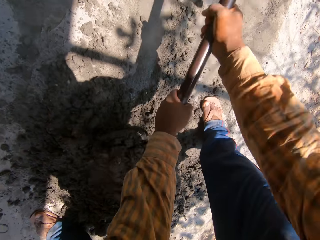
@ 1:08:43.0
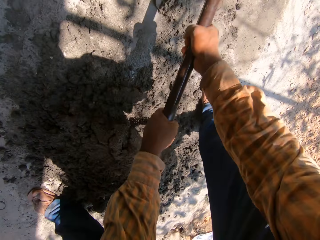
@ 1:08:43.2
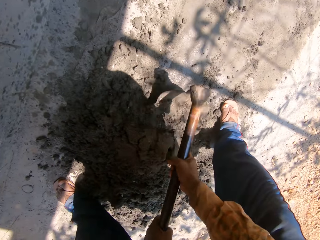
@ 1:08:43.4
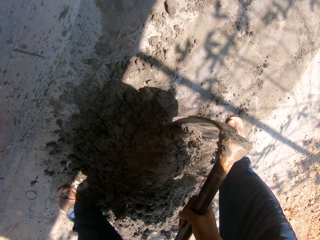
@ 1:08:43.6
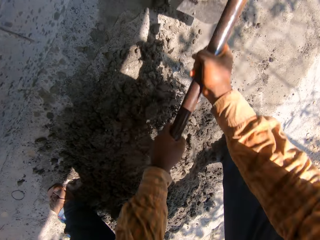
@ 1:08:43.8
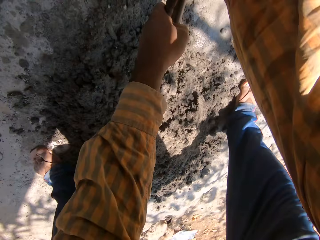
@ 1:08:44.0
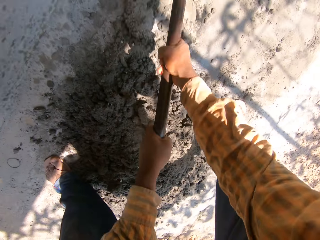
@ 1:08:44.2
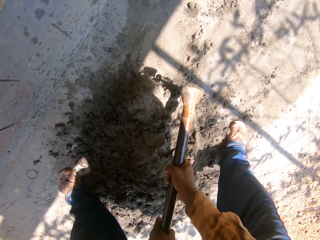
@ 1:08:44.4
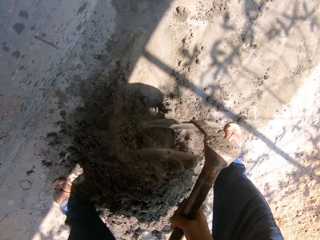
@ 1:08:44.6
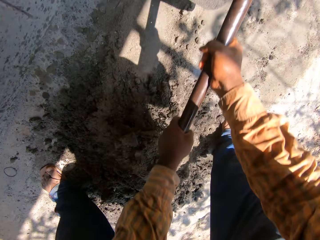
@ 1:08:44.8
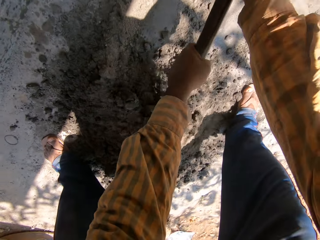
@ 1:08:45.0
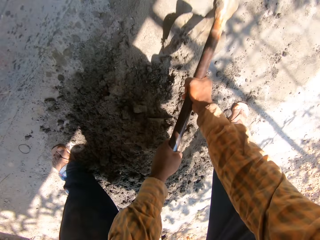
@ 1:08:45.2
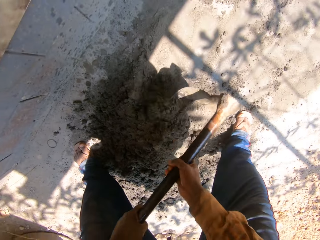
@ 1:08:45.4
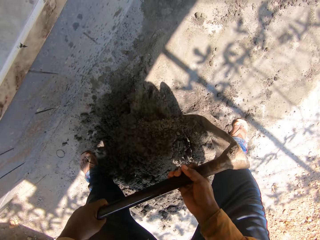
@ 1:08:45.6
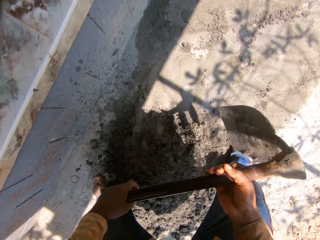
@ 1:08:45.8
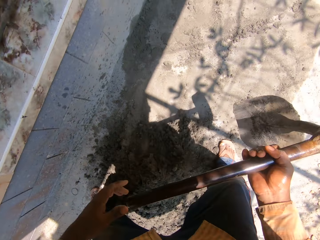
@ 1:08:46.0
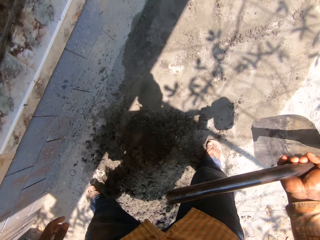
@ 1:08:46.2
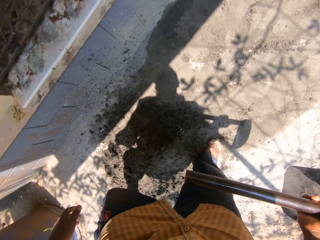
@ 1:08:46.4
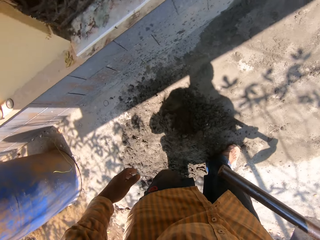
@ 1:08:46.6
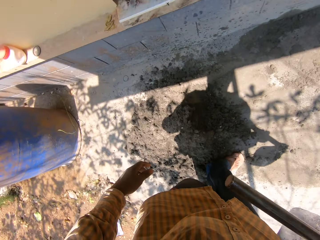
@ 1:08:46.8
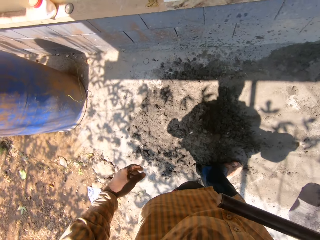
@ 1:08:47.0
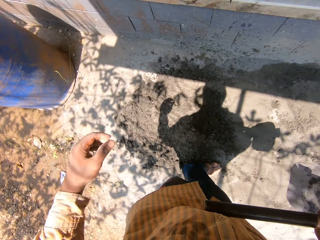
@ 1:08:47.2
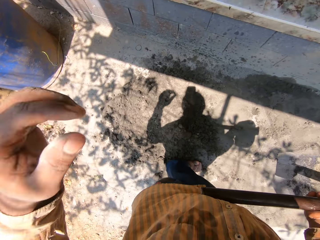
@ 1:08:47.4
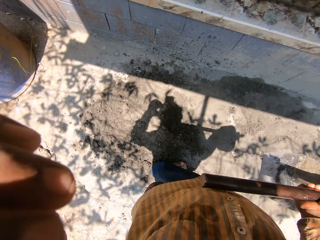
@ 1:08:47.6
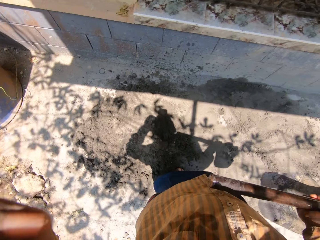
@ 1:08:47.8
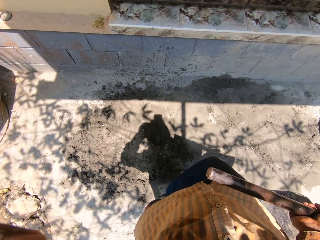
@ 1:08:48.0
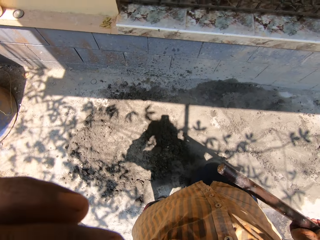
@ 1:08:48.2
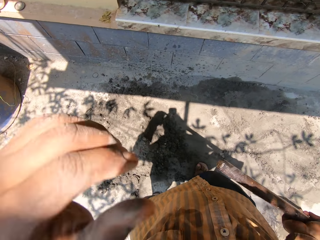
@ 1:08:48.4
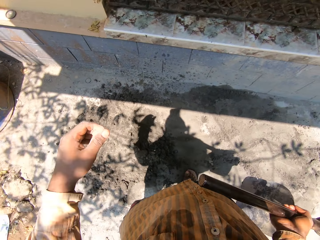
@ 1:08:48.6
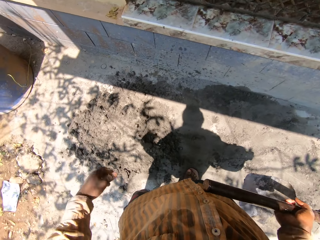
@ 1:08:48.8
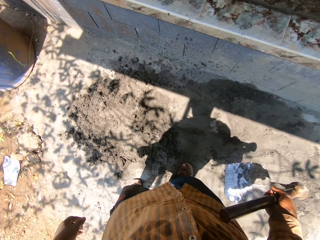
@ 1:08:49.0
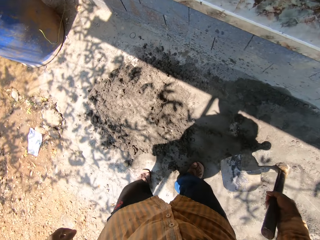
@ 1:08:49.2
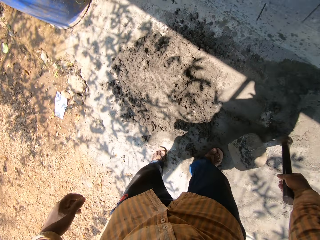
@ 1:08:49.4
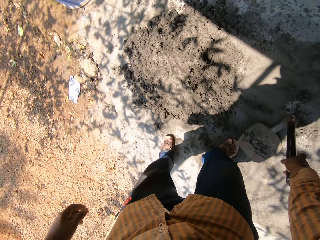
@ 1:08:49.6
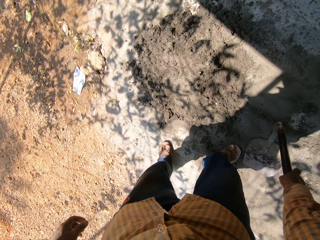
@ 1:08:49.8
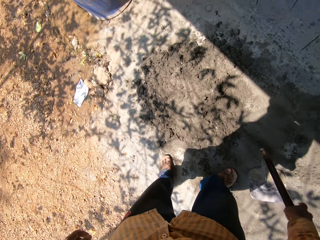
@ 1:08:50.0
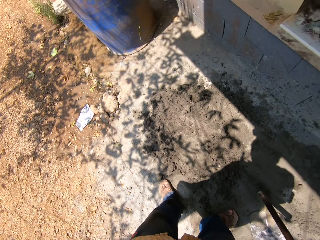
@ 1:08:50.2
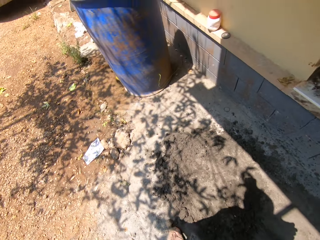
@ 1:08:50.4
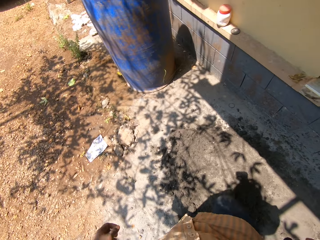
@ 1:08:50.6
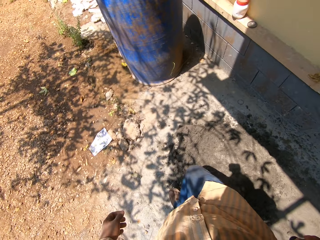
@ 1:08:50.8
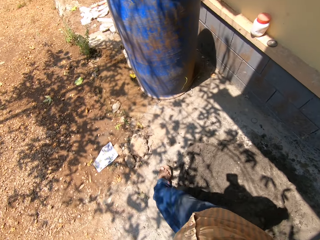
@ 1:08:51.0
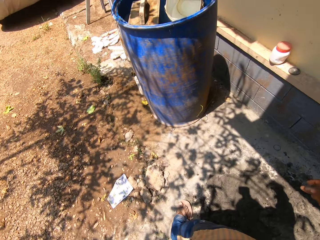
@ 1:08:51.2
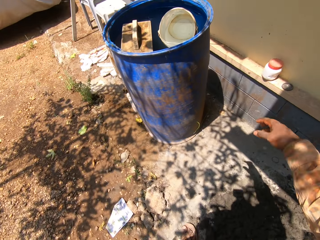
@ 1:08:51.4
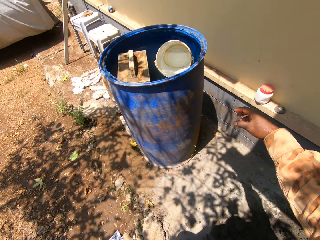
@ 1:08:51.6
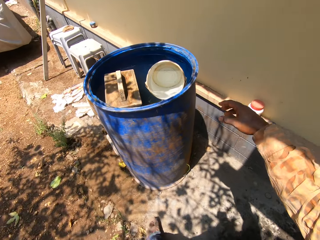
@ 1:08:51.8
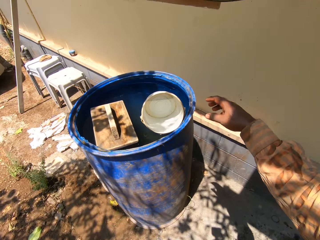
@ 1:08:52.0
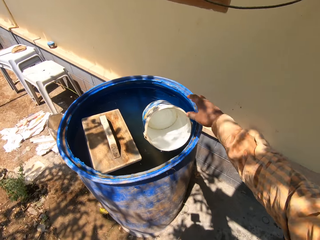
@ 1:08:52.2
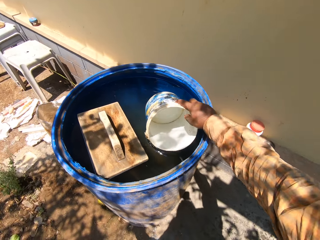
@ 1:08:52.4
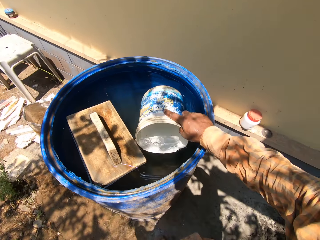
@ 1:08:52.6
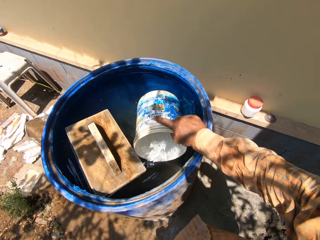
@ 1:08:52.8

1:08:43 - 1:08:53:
The camera wearer holds the hoe with his right hand. He moves. He touches his face with his left hand. He drops the hoe on the ground with his right hand. He walks.

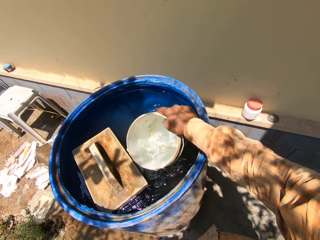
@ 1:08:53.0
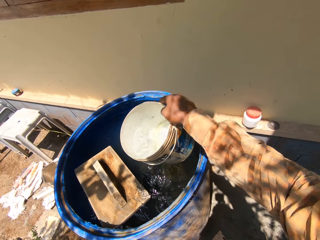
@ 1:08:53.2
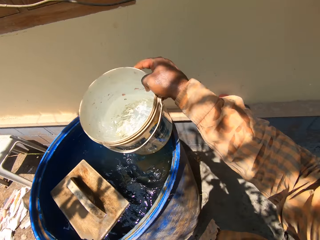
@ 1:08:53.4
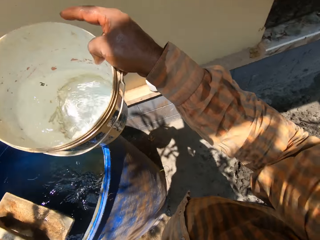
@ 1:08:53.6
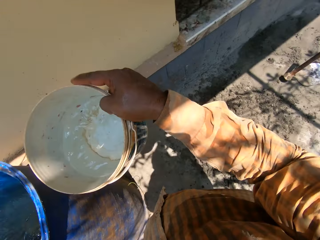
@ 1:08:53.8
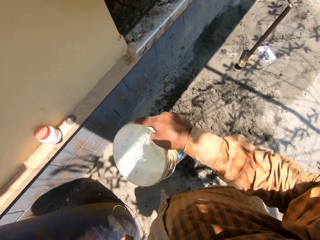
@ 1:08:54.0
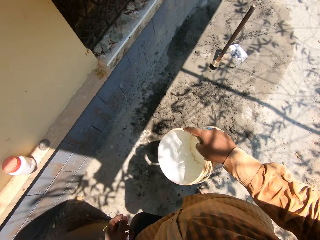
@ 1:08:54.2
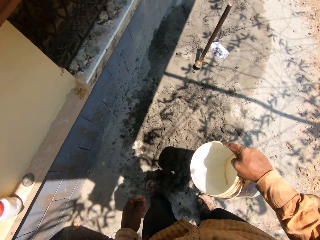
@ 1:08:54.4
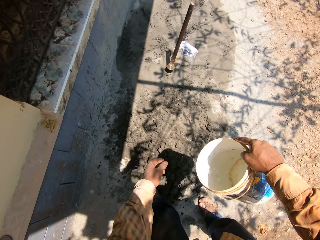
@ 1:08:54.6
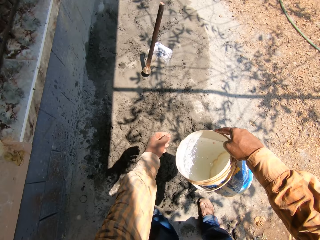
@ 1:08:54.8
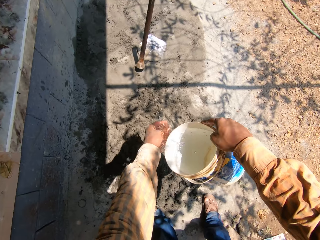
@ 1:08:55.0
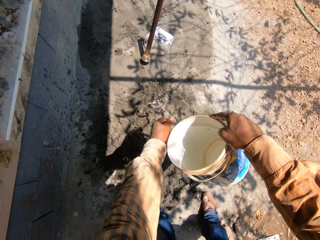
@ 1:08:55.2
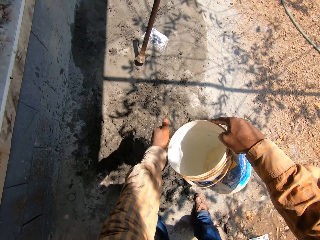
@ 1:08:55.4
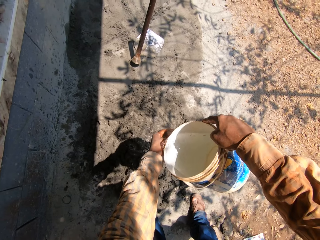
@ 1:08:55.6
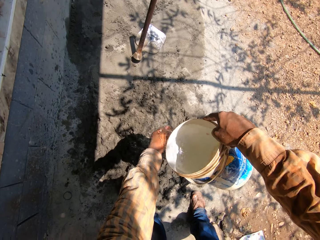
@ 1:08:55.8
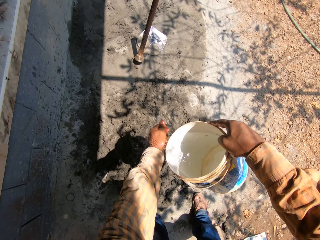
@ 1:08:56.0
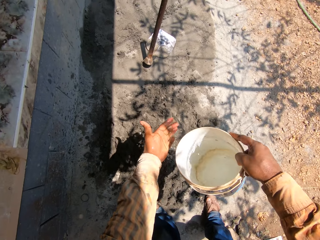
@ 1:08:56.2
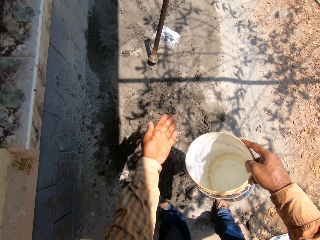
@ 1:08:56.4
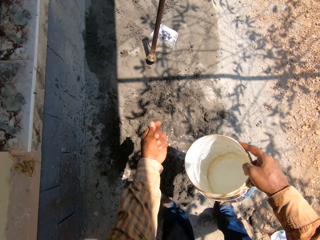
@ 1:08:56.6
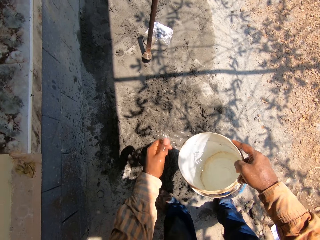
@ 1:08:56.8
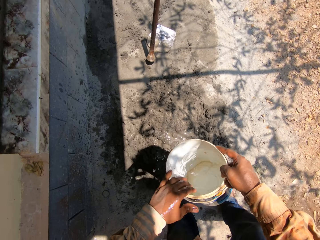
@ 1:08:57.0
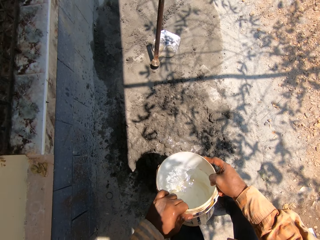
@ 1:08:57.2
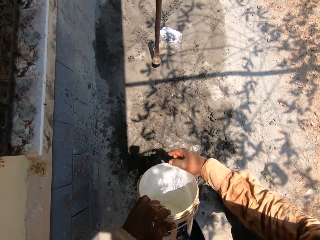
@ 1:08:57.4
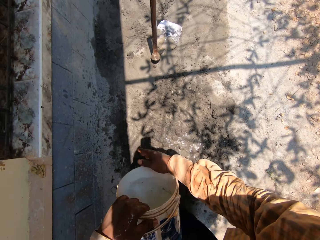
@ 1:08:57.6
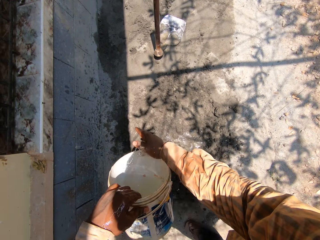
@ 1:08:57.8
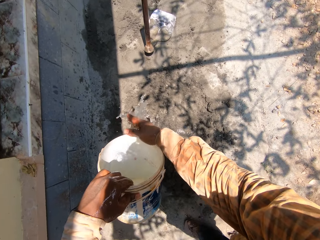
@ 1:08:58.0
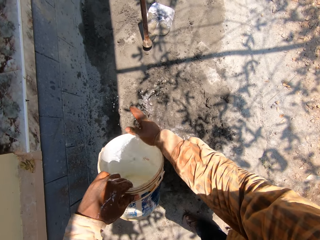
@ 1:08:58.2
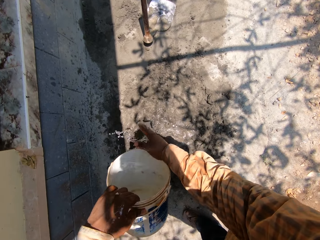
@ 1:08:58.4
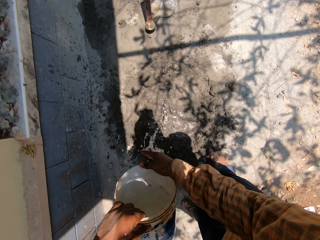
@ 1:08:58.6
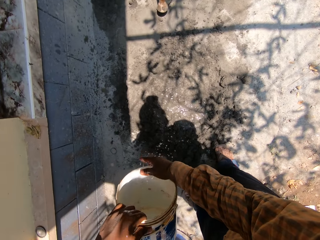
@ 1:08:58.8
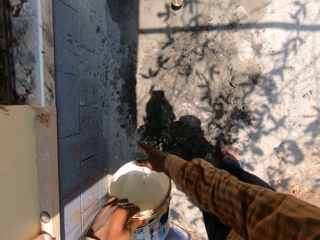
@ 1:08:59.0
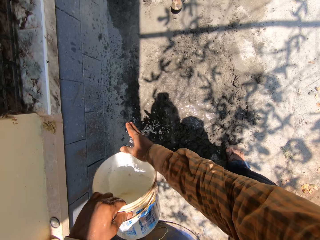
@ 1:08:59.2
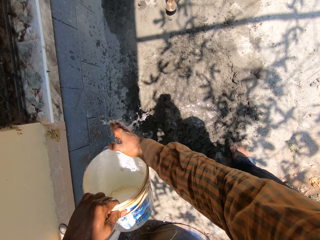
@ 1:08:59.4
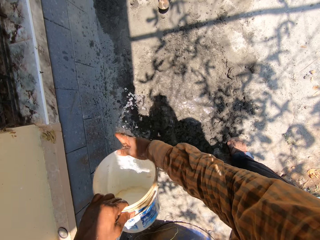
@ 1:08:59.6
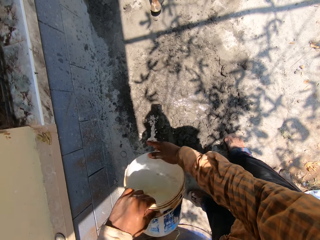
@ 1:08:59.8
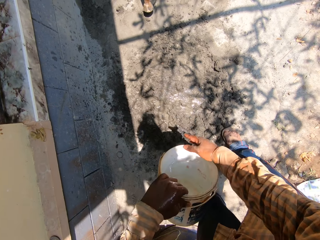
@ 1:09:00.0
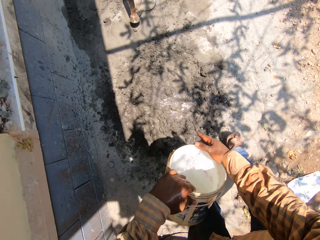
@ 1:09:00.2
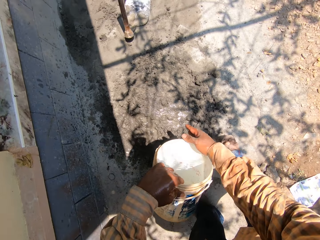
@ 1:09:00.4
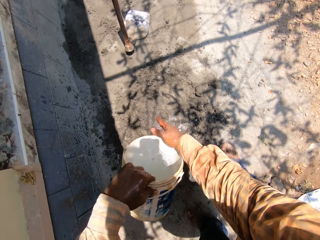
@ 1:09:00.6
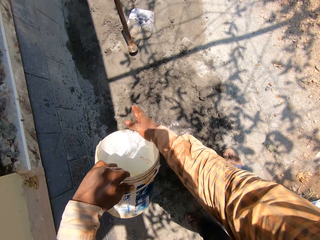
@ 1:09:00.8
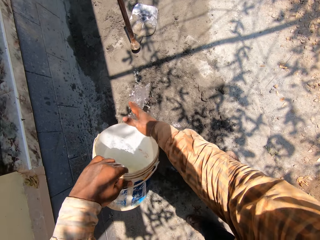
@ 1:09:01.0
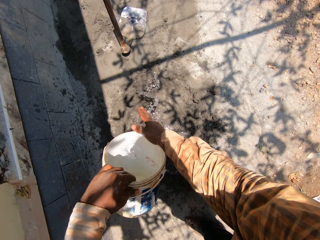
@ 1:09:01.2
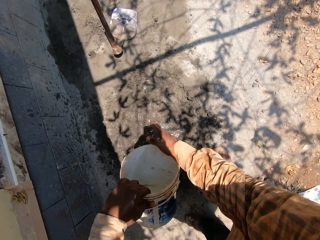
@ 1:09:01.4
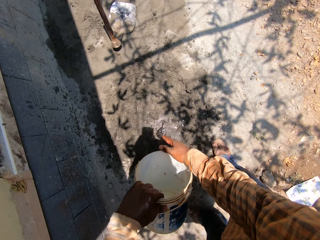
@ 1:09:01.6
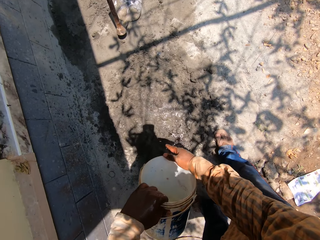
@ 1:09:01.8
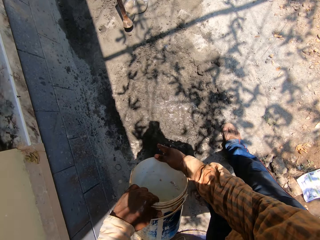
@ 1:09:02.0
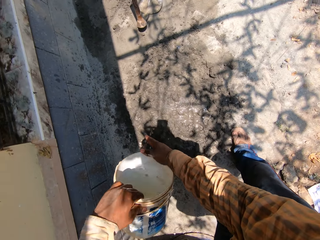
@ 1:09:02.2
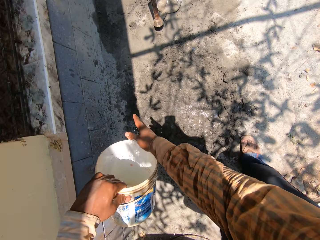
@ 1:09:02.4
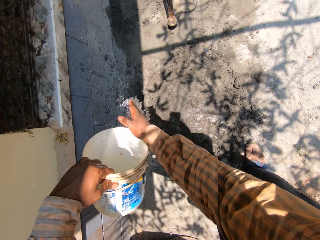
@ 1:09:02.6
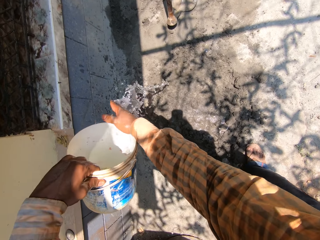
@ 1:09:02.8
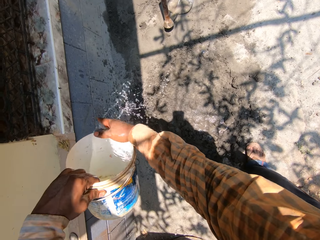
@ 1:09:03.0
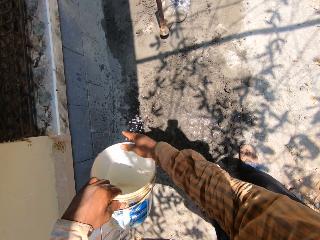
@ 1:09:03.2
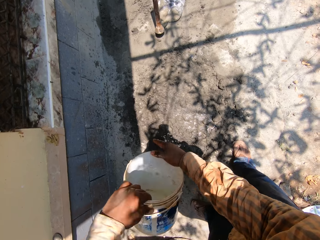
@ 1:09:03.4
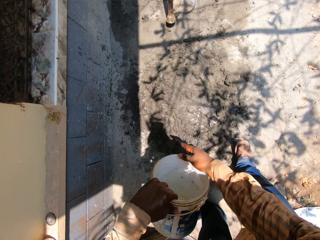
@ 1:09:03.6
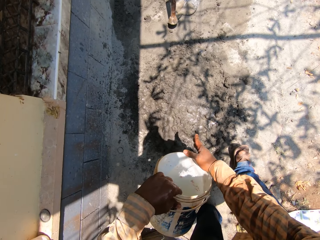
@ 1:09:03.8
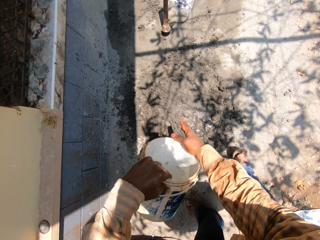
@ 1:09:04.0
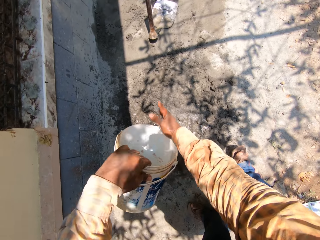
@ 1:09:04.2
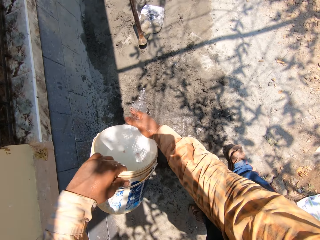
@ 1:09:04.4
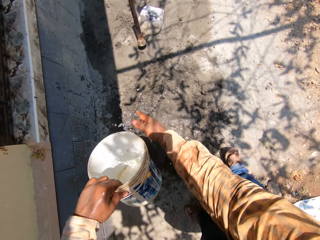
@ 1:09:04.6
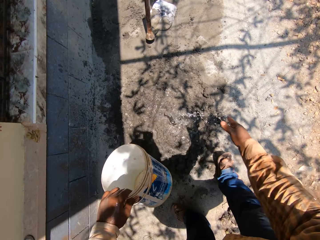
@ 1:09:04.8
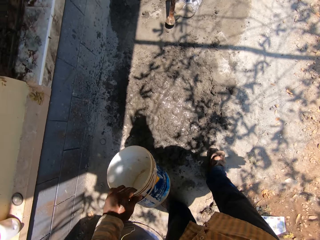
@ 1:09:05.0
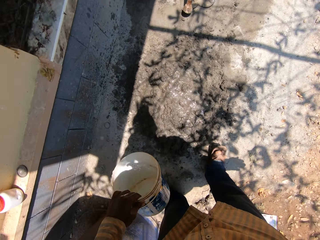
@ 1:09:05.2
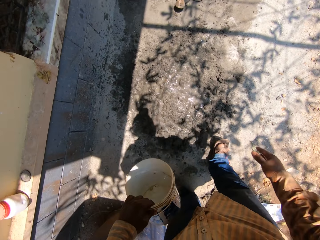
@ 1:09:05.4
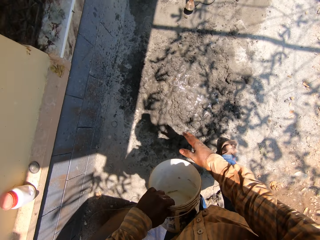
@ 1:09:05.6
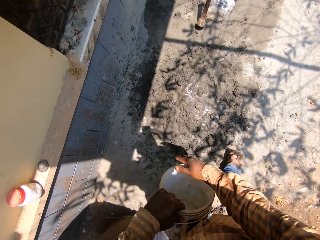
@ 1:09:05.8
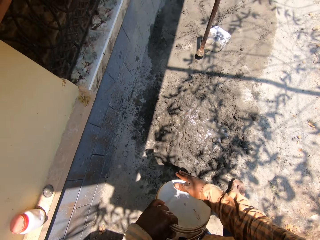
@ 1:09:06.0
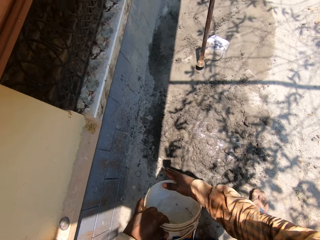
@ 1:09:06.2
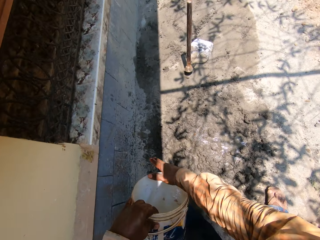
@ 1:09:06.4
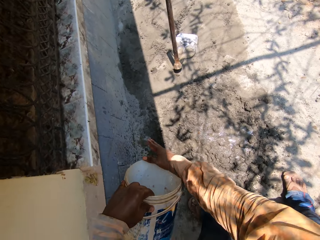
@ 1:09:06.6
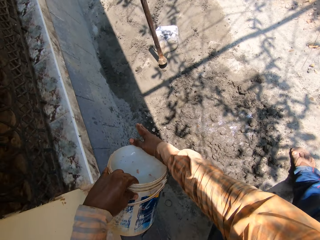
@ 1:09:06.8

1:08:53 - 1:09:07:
The camera wearer fetches water with the paint container or bucket. He touches the bucket in the drum of water with his right hand. He picks the bucket in the drum of water with his right hand. He takes a step. He pours the water from the bucket on his left hand with his right hand. He rinses his left hand with water from the bucket. He holds the bucket with his left hand. He pours the water from the bucket on the mortar on the ground with his left hand. He spreads the water from the bucket with his right hand. He holds the bucket with his left hand.
